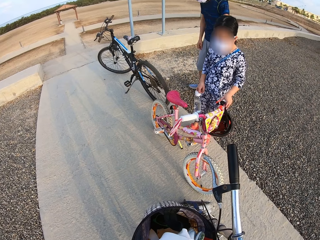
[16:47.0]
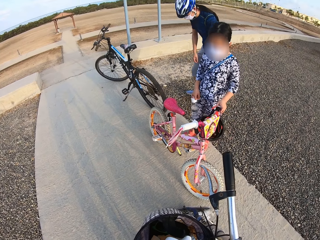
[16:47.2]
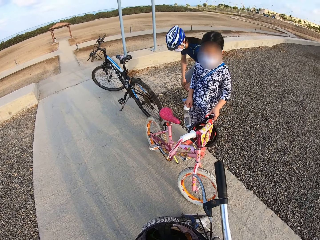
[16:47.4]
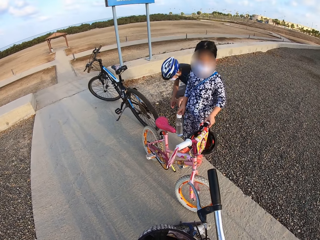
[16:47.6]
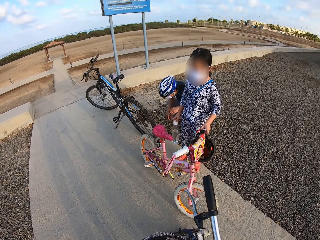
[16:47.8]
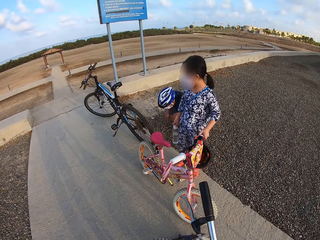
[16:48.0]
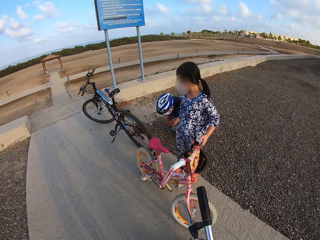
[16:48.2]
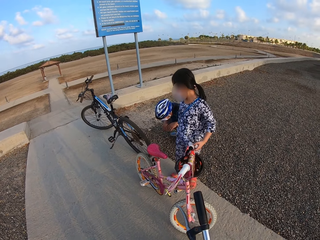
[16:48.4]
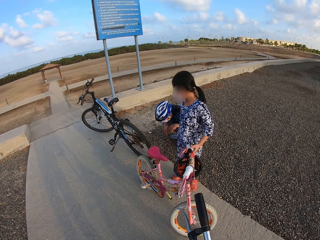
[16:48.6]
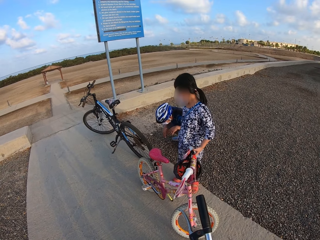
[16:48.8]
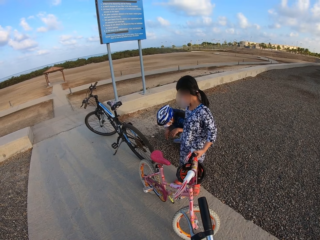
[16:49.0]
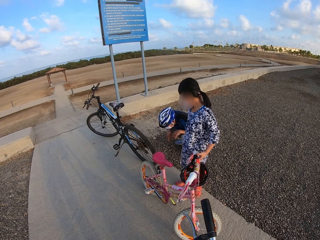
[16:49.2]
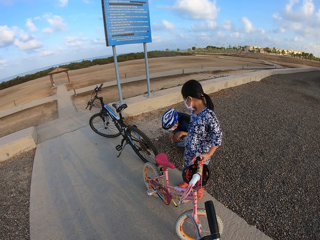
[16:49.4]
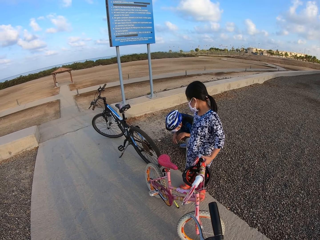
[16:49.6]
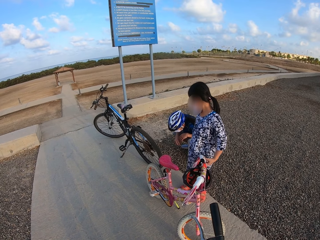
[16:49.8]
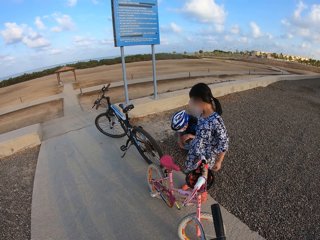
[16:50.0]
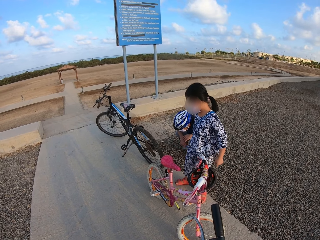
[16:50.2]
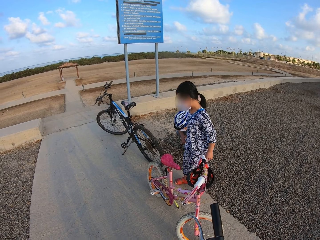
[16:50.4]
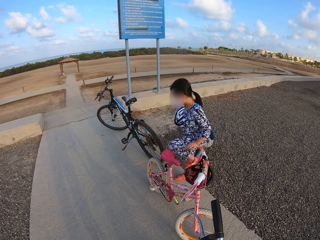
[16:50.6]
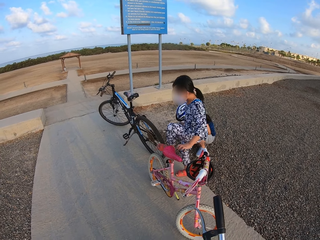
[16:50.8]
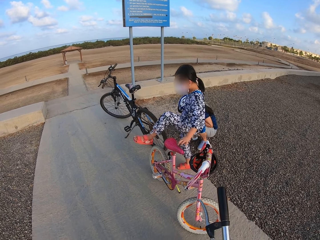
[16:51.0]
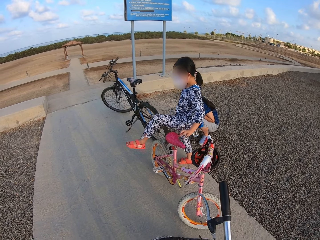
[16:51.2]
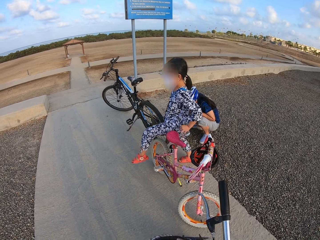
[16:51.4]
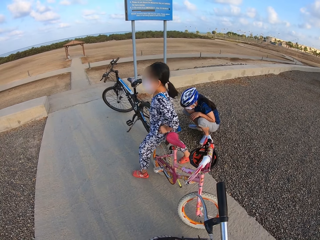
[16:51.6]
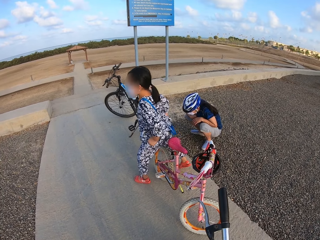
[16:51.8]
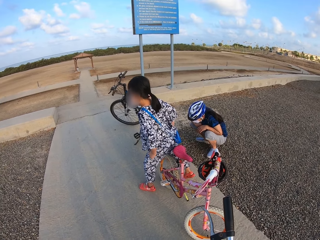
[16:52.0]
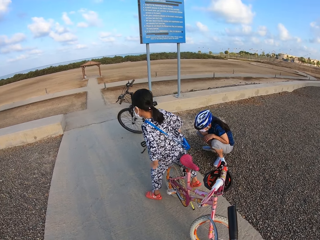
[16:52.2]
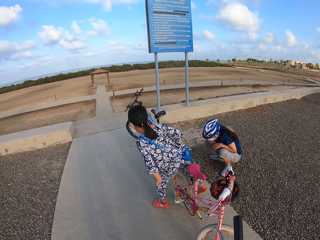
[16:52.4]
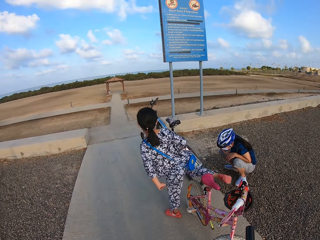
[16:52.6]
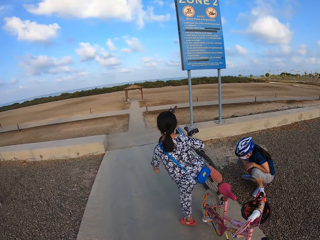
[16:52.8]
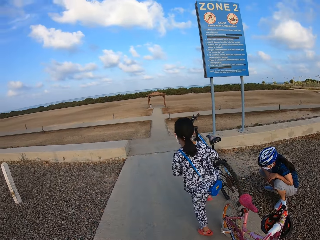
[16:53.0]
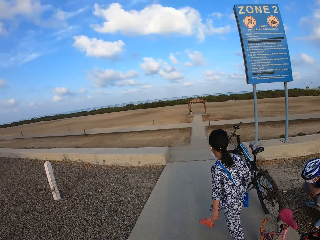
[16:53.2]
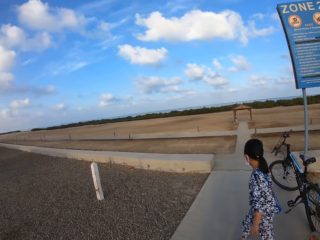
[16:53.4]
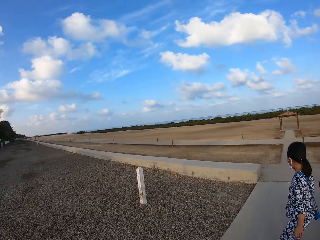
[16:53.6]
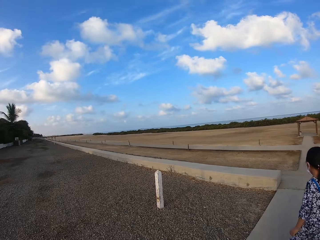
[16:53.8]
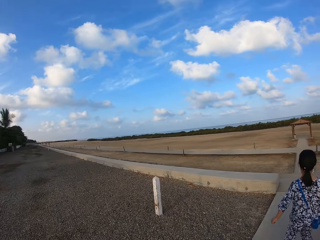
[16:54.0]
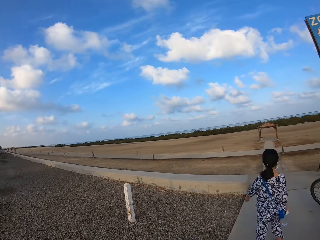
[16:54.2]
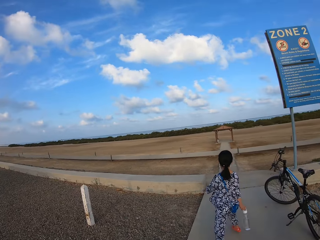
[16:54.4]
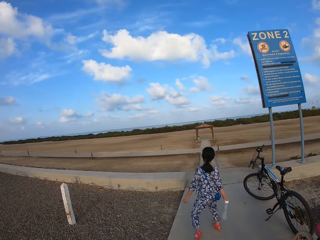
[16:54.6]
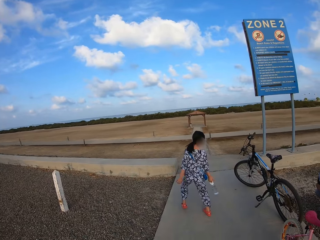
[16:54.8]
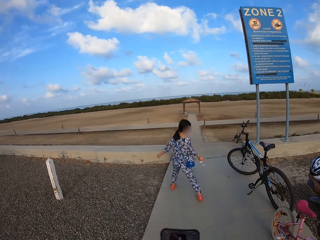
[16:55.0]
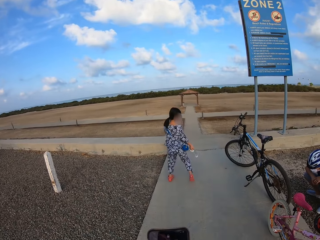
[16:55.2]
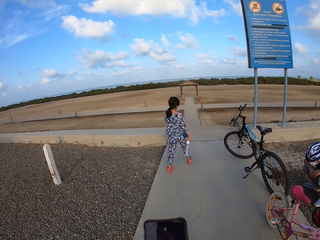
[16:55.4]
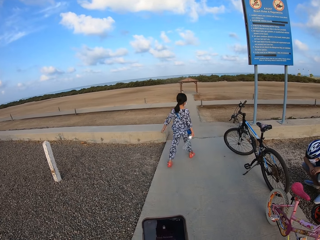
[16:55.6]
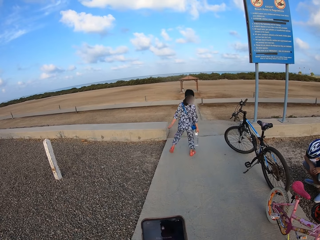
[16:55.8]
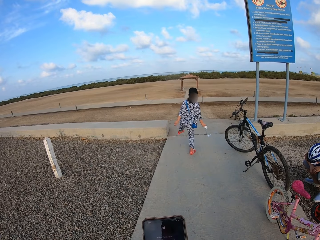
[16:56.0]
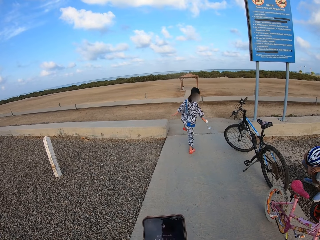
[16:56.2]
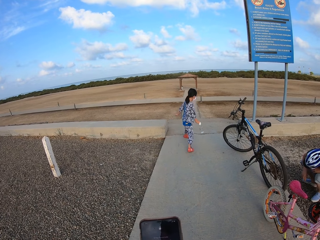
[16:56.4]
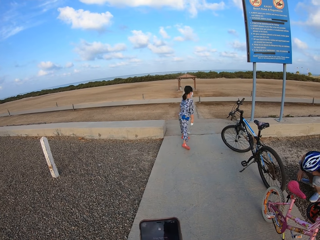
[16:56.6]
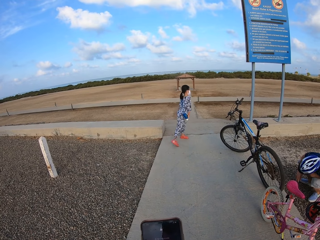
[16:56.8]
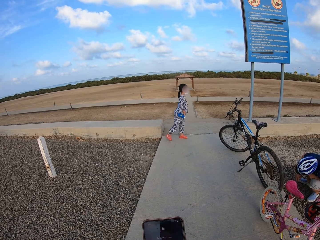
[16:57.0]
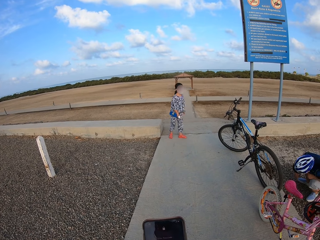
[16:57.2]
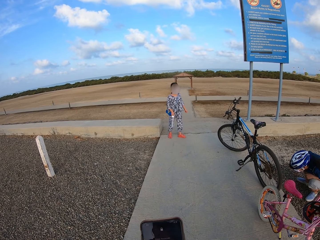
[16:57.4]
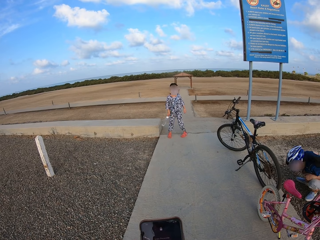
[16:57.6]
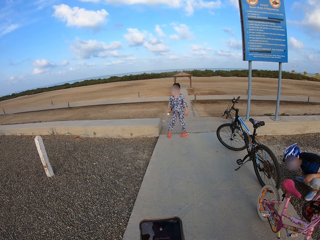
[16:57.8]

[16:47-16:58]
A woman squats near a bicycle. A person stares at the bike. A girl goes over her bicycle. Another person walks on the sidewalk. The camera wearer uses the phone.

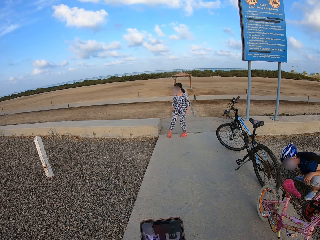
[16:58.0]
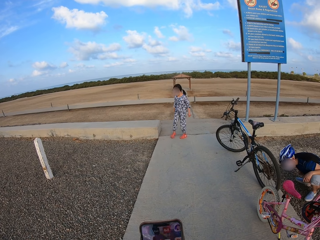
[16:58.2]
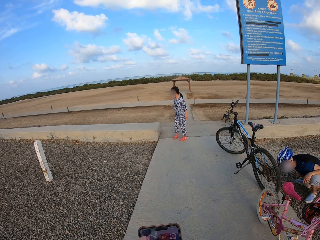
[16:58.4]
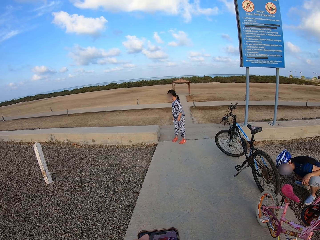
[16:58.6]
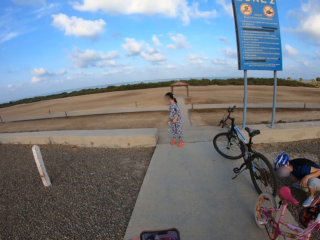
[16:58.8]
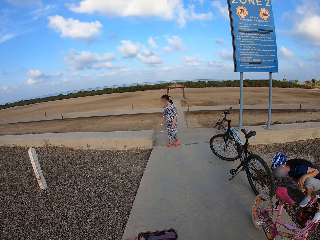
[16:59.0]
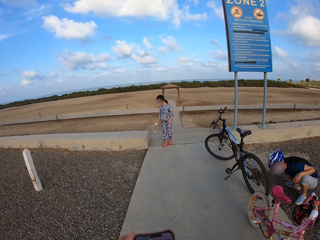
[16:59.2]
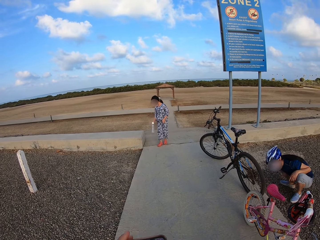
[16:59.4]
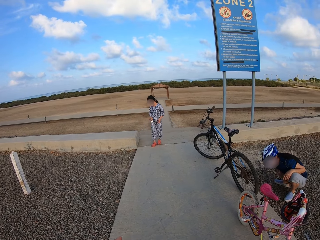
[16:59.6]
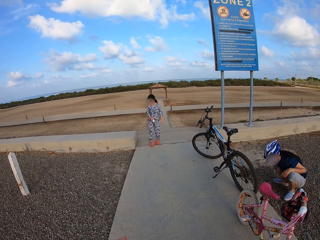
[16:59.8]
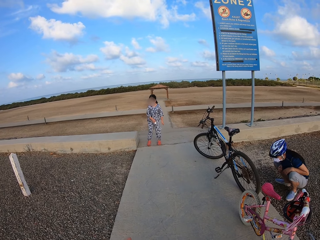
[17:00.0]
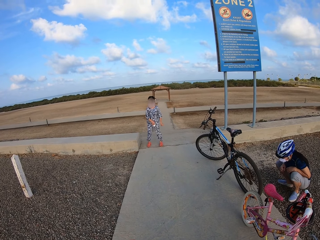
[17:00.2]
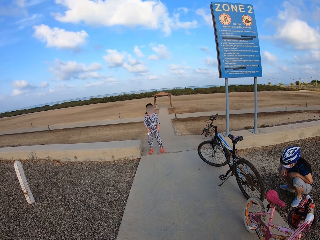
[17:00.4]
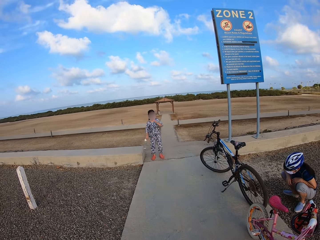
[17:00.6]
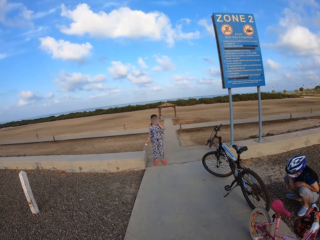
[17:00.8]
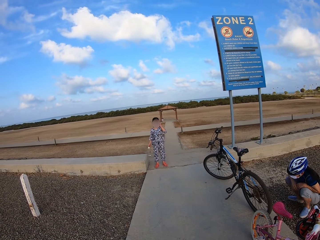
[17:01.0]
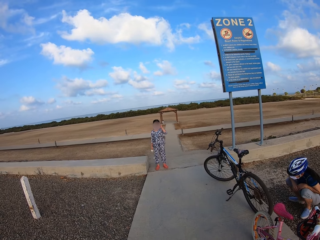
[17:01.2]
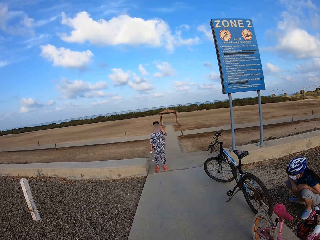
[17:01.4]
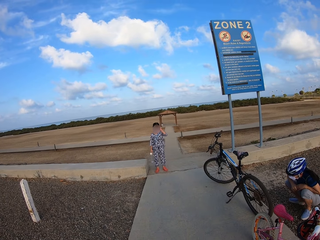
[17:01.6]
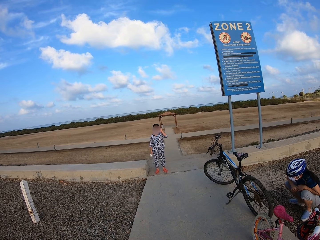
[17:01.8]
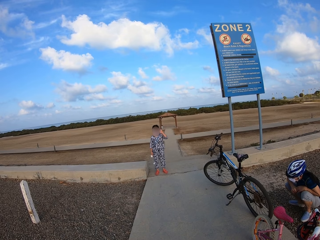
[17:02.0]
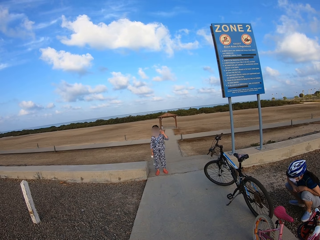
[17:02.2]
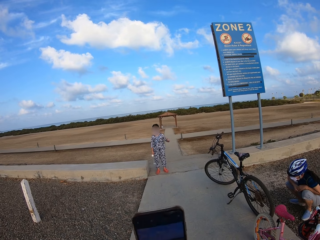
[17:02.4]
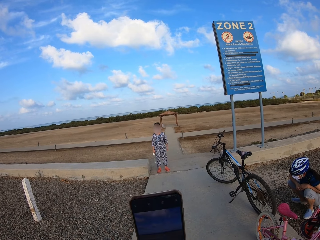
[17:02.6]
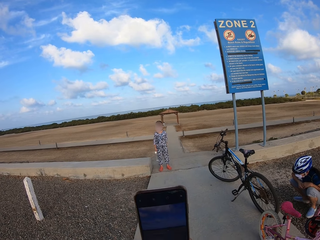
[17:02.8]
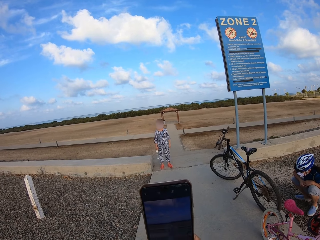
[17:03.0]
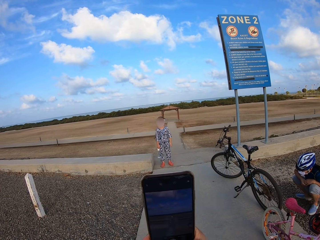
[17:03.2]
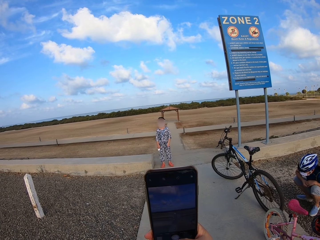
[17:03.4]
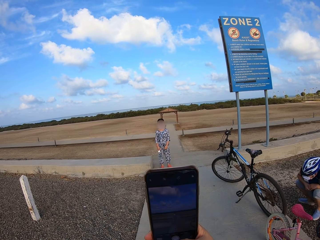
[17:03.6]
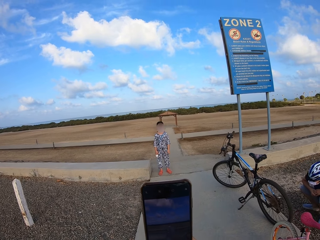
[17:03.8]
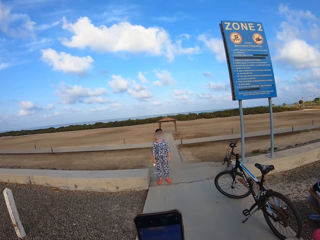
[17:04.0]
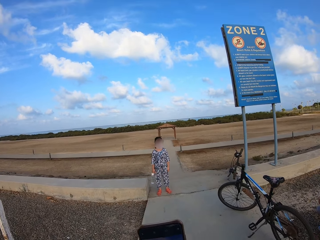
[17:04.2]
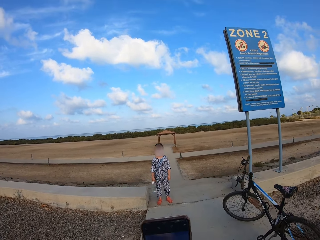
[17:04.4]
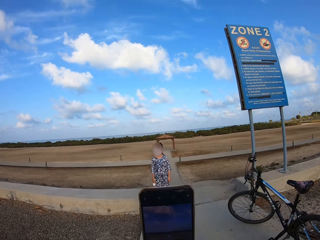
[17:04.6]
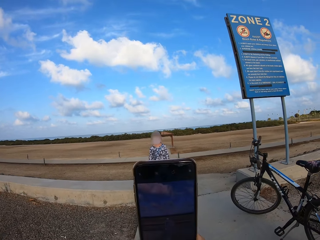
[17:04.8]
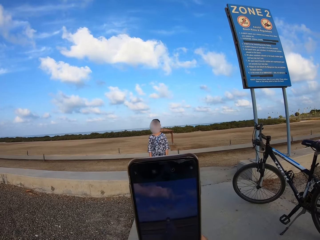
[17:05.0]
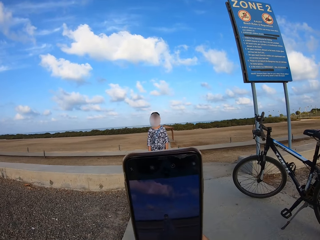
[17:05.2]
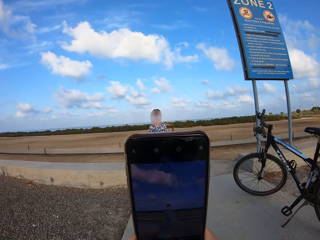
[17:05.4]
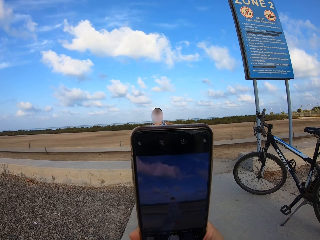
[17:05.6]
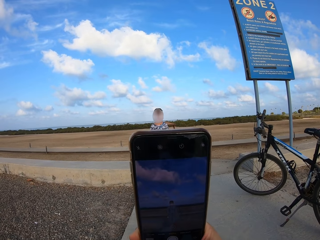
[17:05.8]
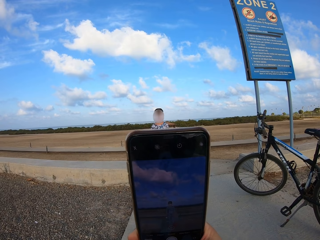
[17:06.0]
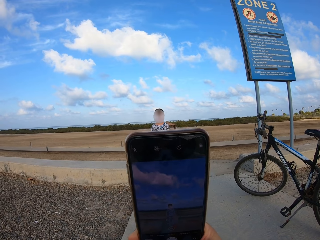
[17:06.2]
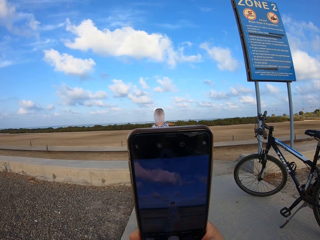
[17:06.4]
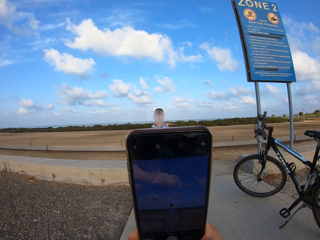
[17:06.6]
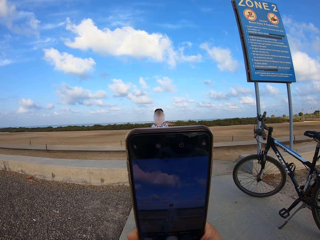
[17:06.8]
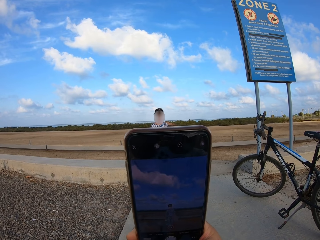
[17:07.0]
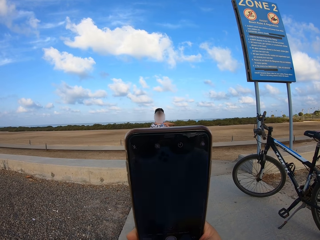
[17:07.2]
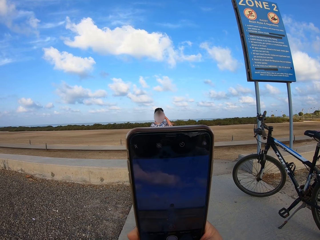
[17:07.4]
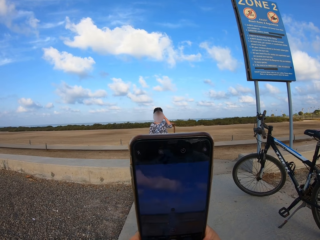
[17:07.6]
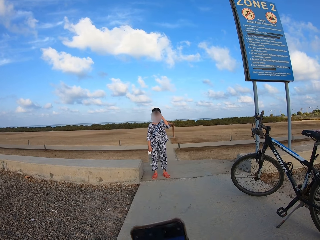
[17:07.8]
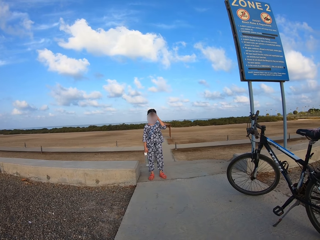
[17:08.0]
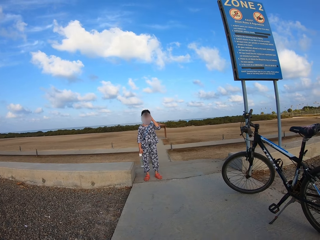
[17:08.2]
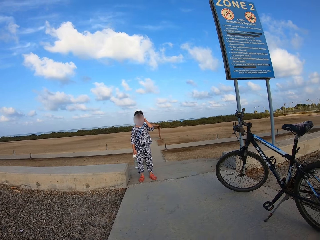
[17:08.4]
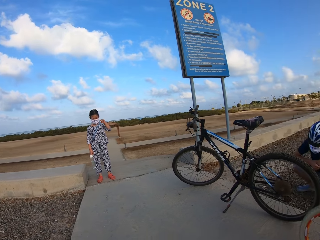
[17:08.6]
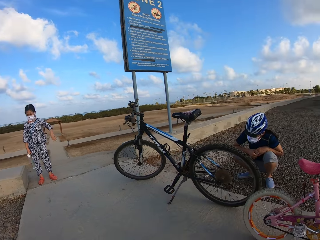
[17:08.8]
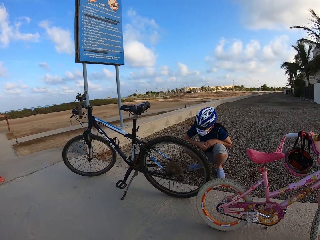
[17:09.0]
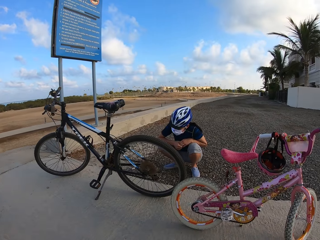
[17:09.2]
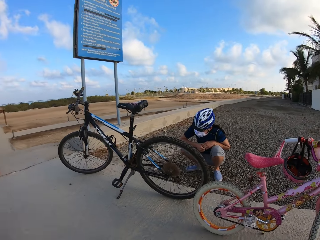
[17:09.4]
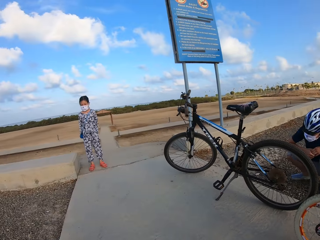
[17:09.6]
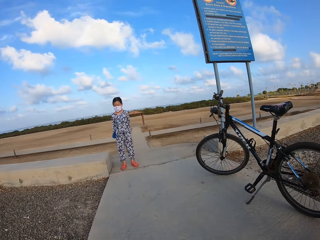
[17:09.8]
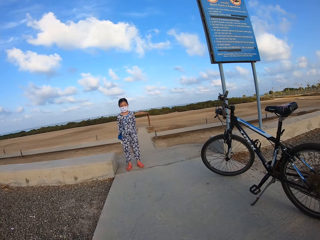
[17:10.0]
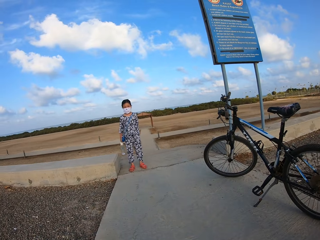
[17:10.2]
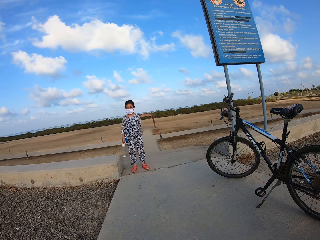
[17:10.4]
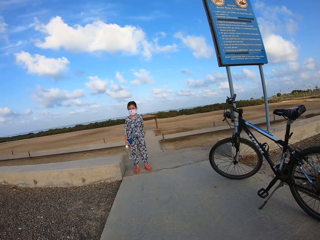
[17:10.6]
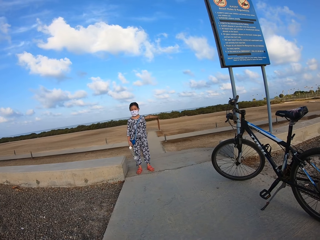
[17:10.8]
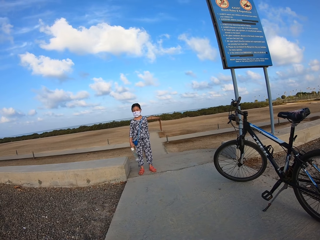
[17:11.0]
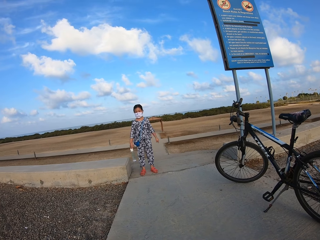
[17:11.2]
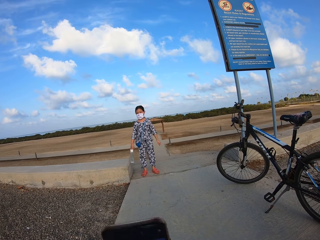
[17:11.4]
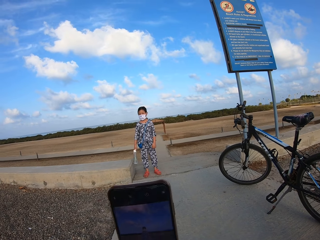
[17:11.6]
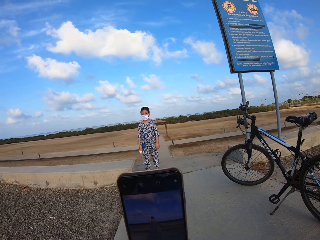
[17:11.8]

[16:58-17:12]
A girl stands on the sidewalk and poses at the edge of the path. The camera wearer takes out his phone. They aim the phone camera at the girl. They take a photo of the girl. They look around. They stare at the girl.
